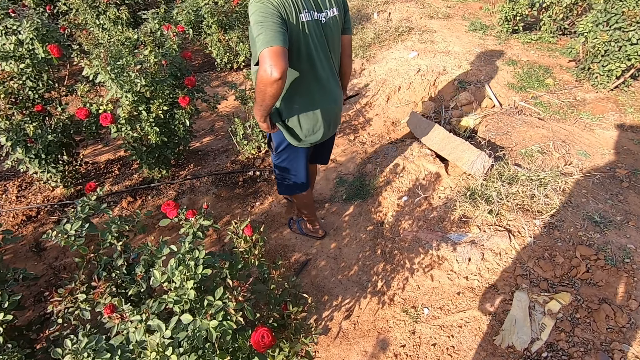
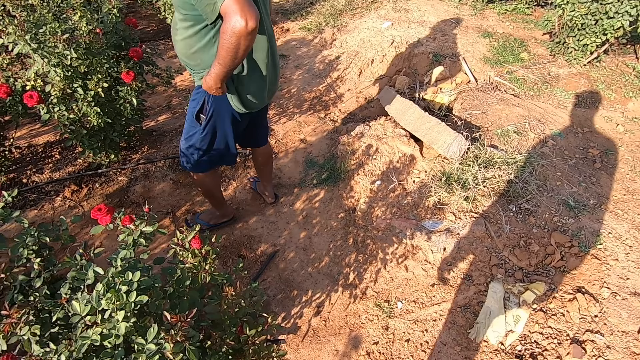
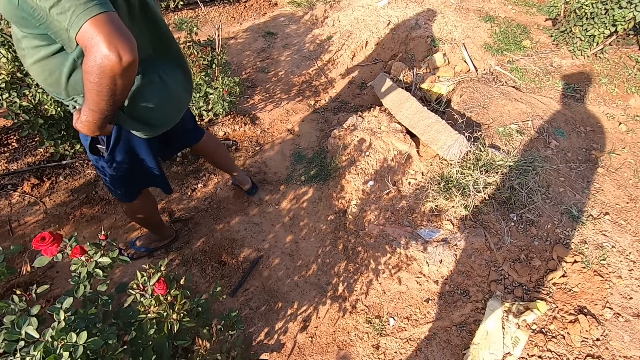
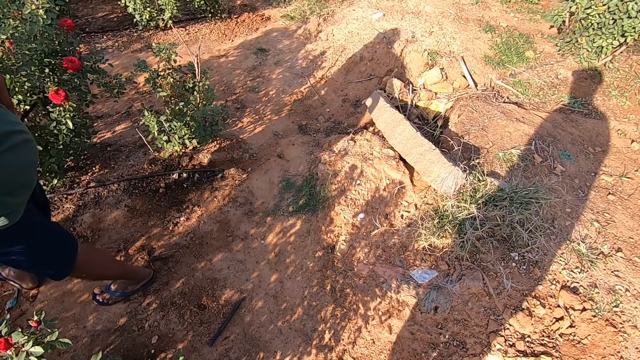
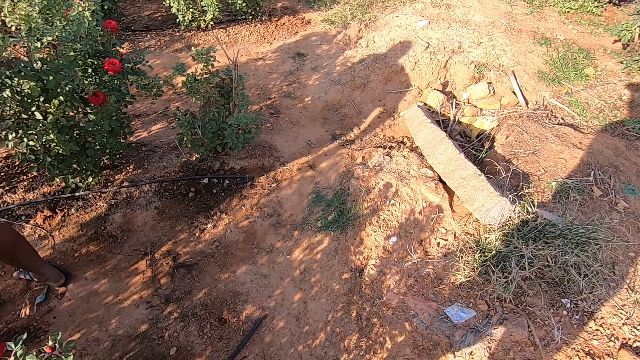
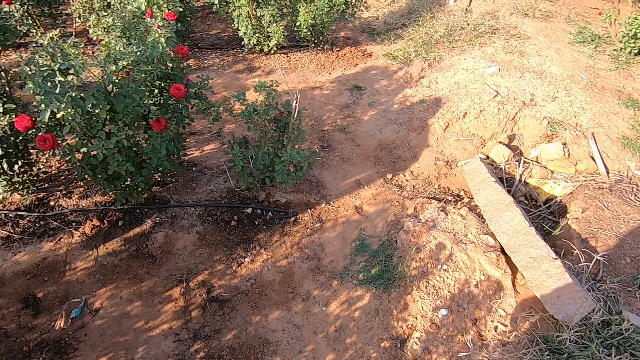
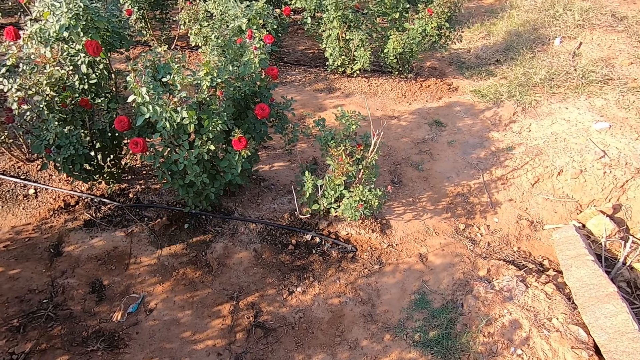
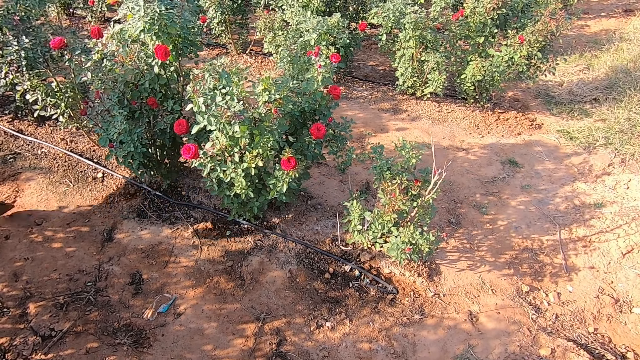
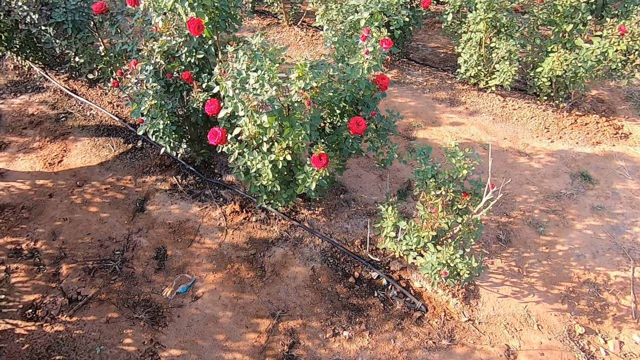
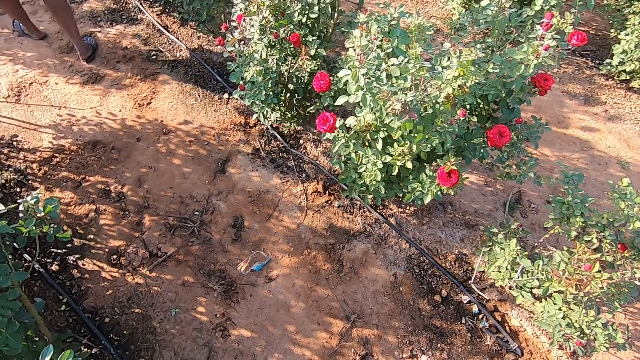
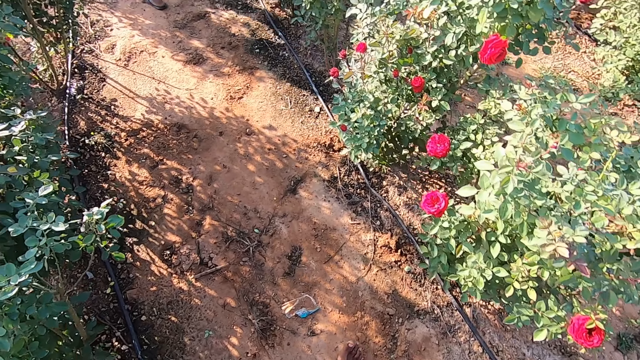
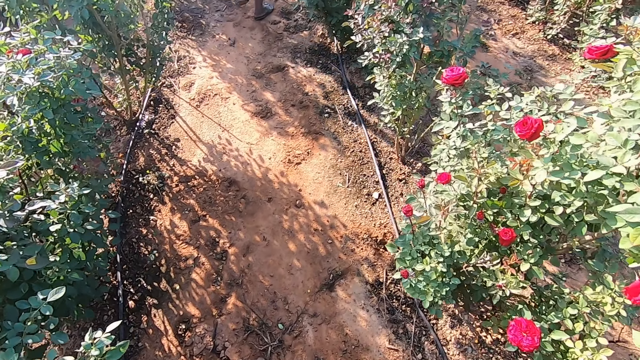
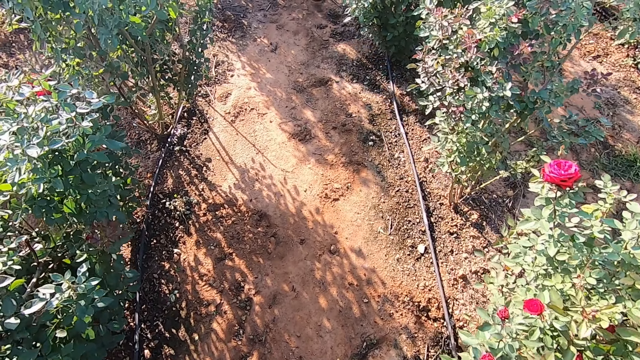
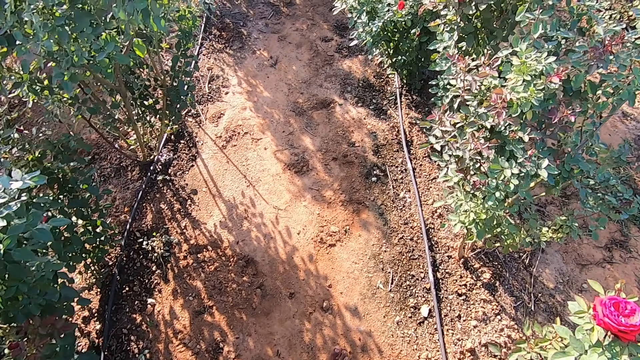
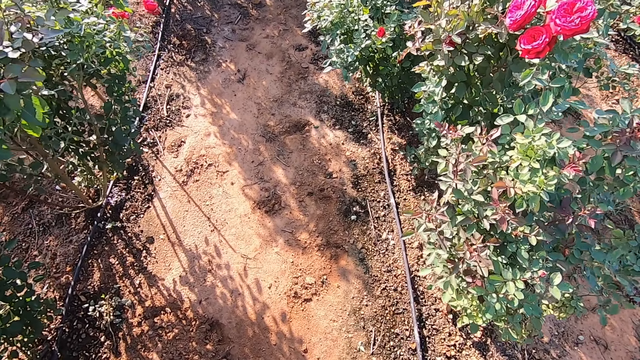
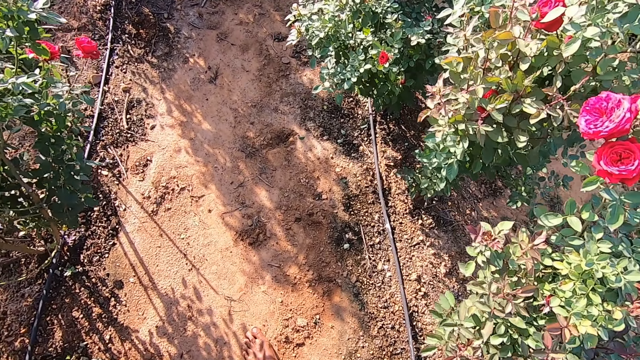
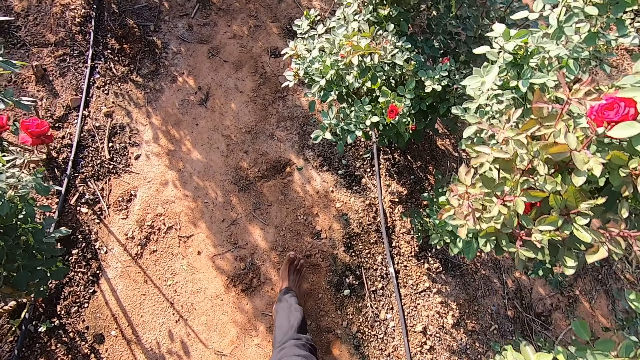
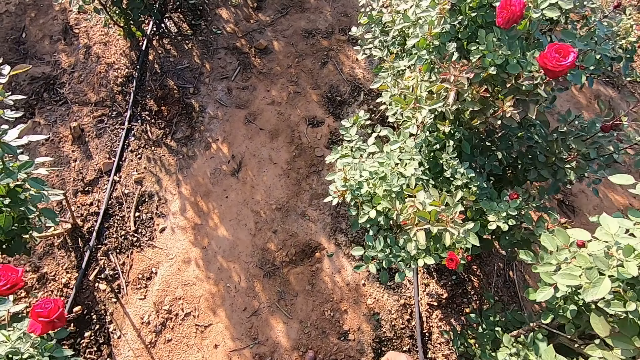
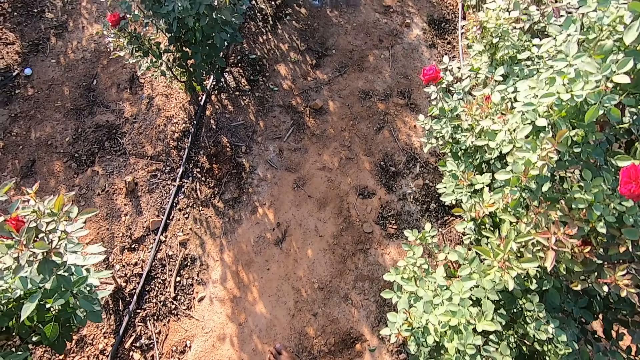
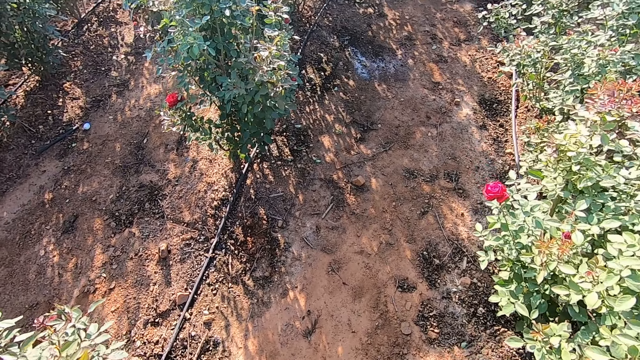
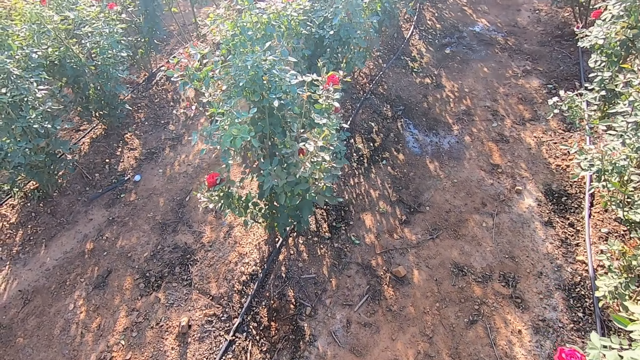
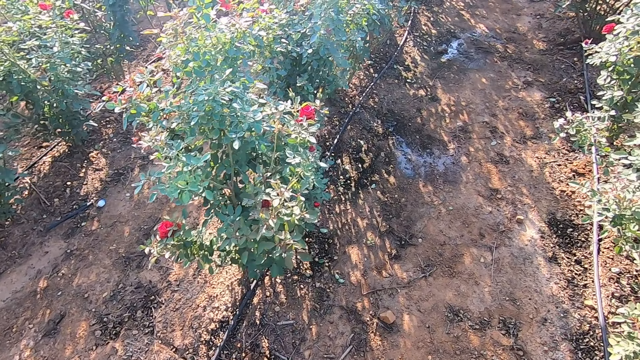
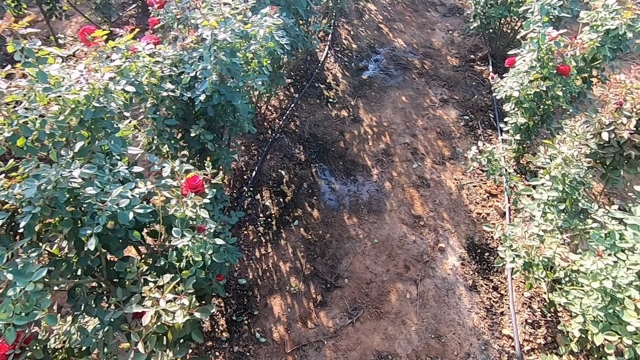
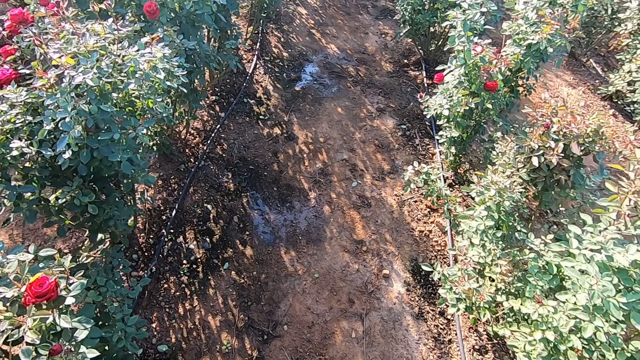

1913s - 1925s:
The man adjusts his shorts with his left hand. The man pulls the shorts. The camera wearer walks. The man walks. The camera wearer interacts with the man.

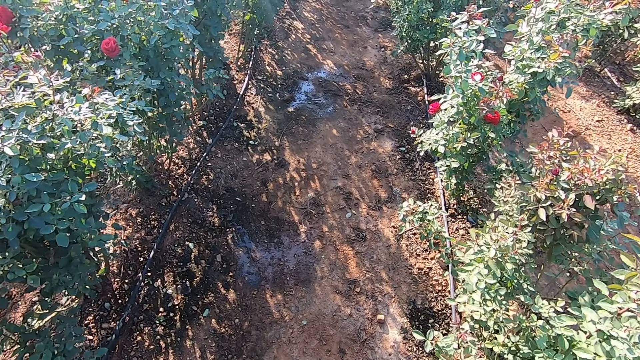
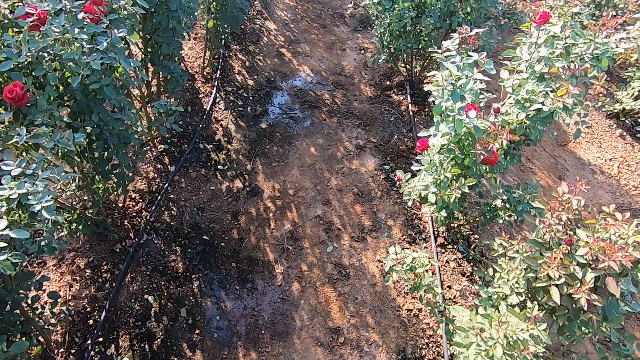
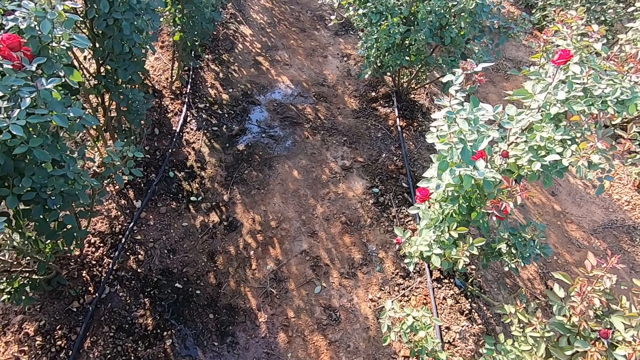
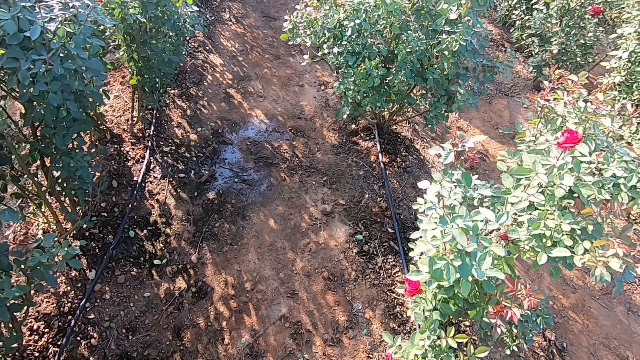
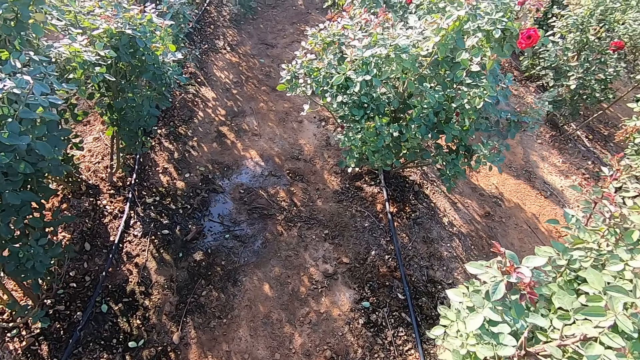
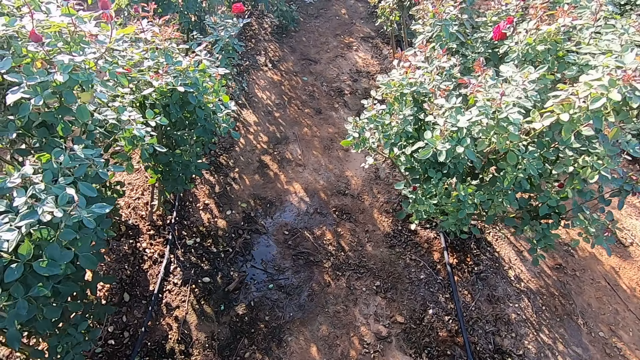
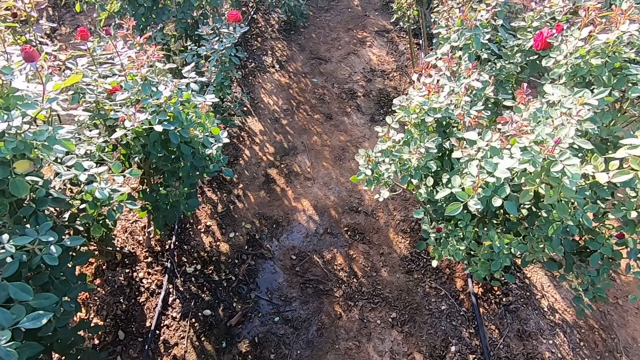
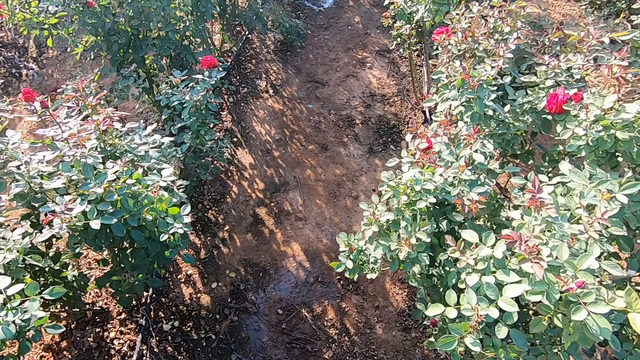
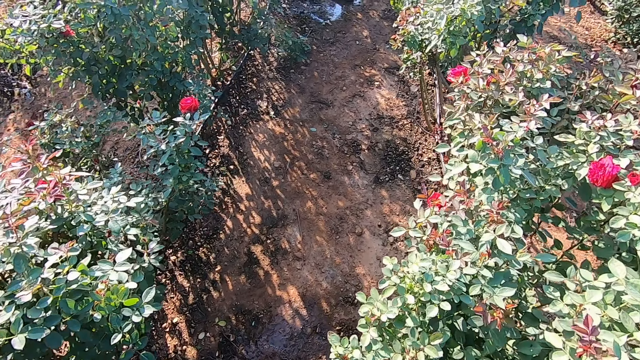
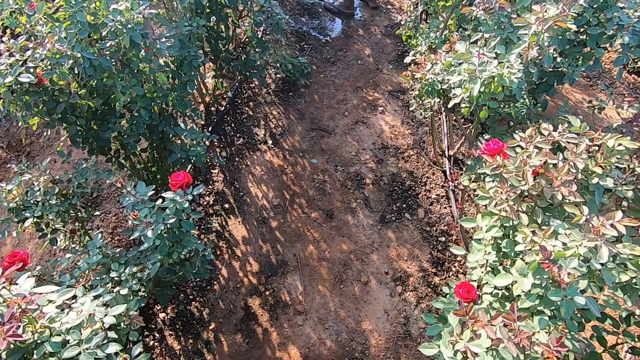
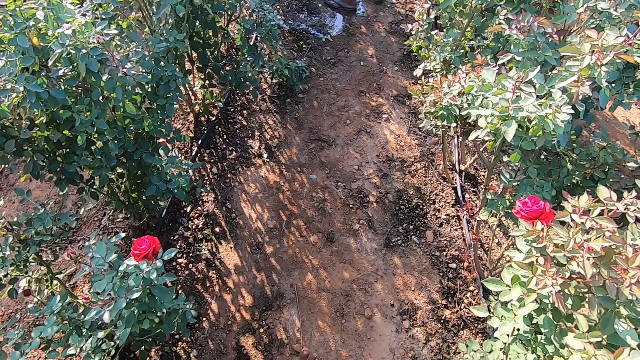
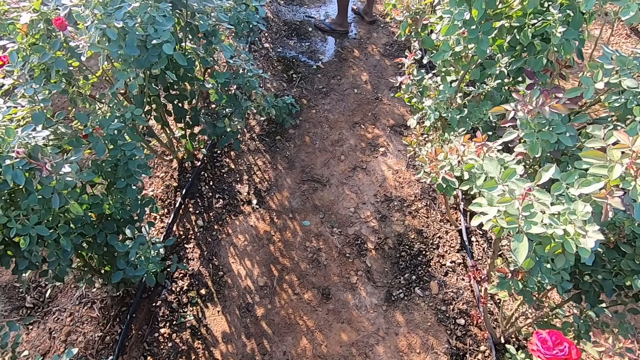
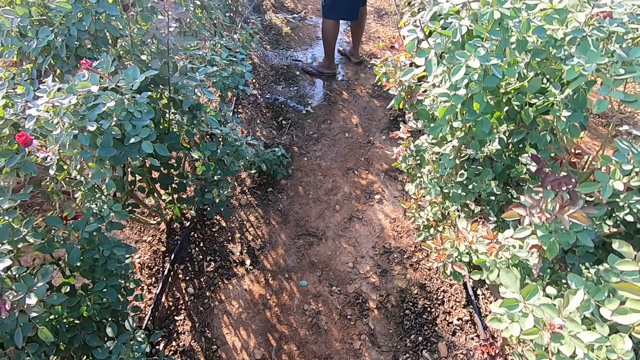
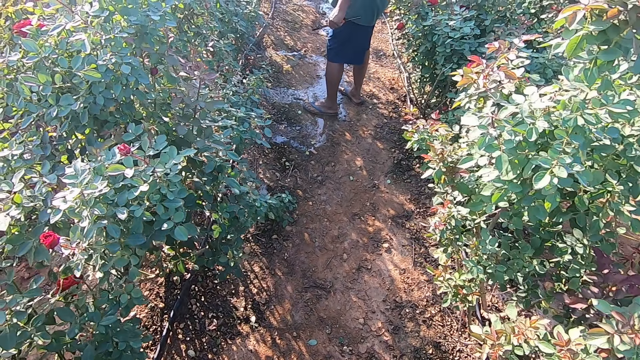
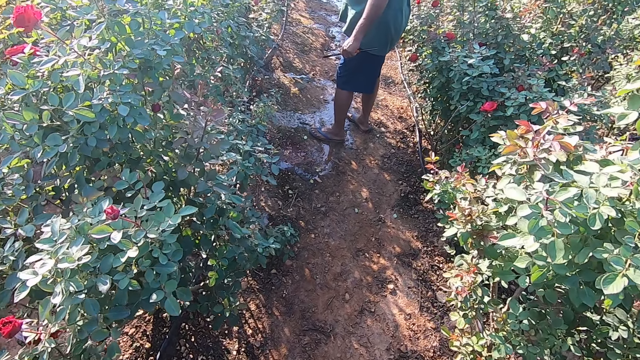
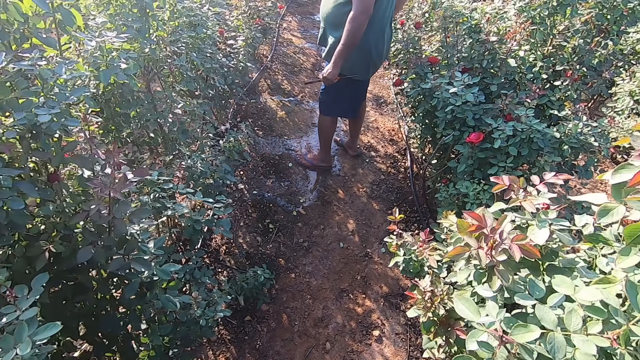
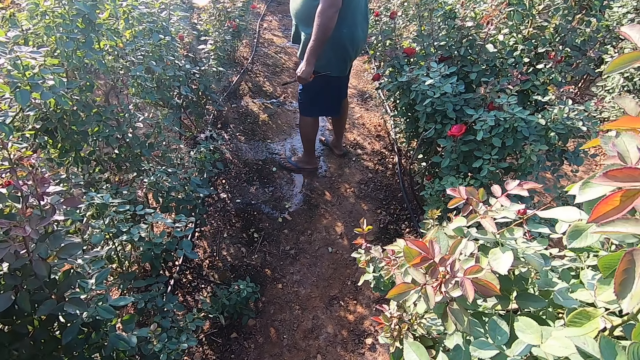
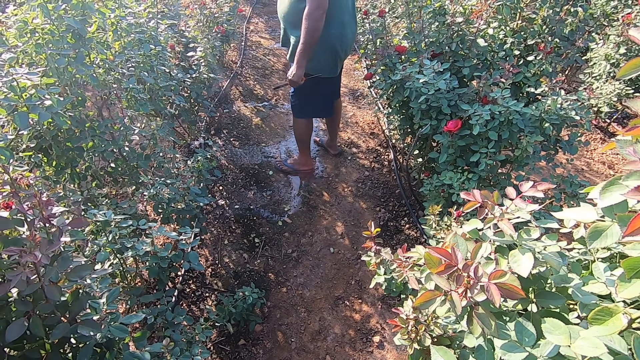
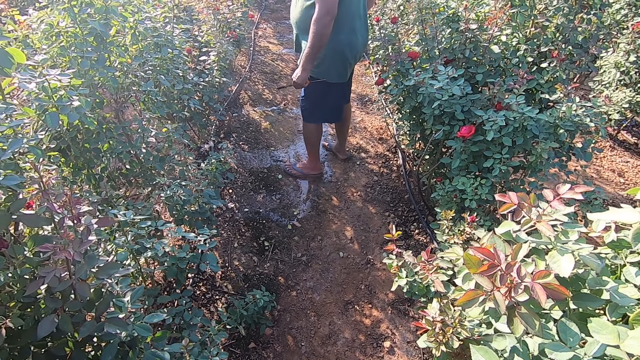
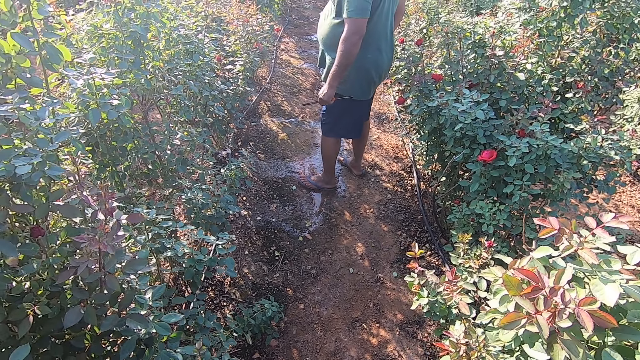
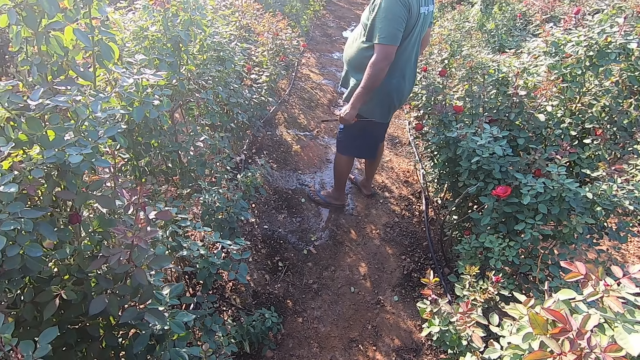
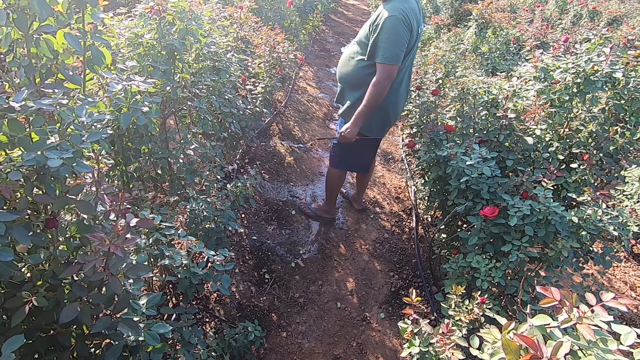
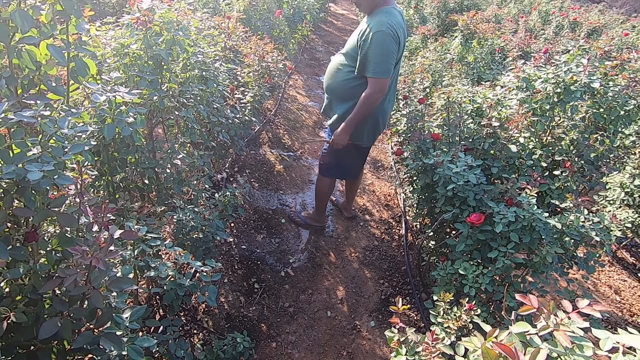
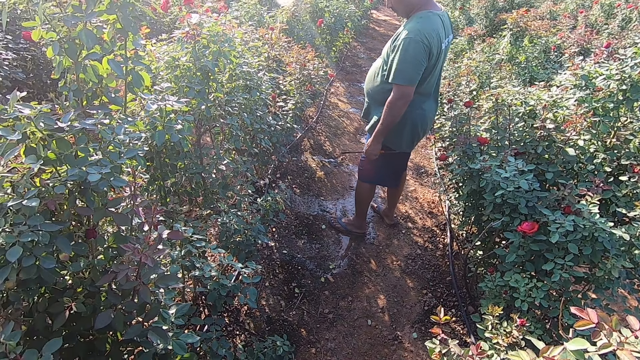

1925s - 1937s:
The man stands on the farm. The man looks around.
